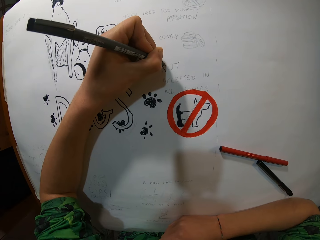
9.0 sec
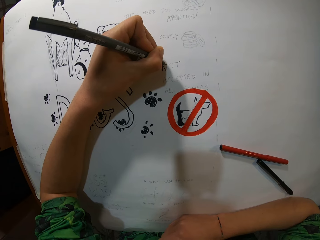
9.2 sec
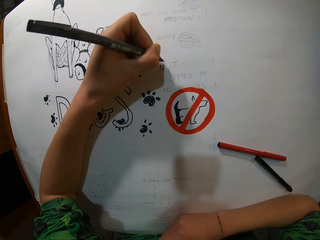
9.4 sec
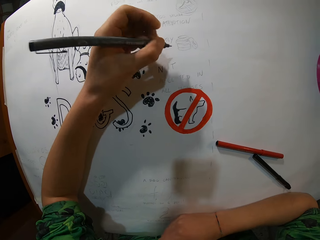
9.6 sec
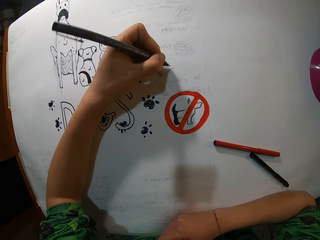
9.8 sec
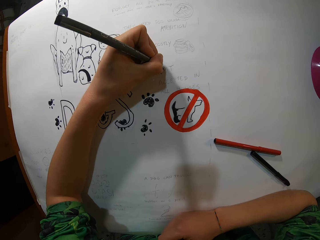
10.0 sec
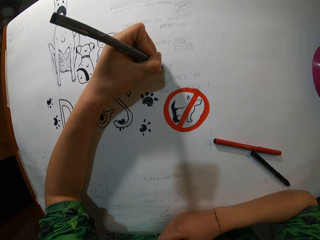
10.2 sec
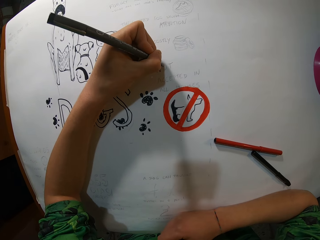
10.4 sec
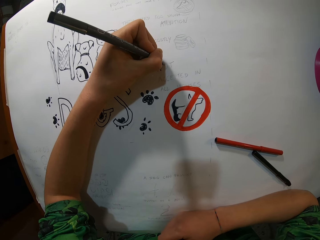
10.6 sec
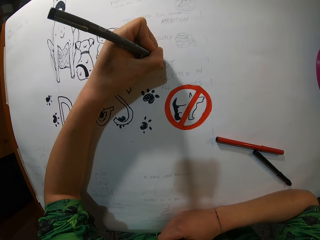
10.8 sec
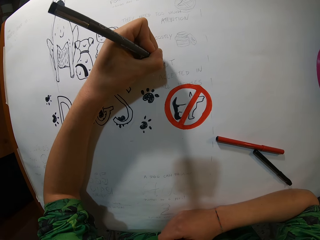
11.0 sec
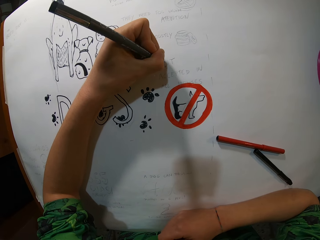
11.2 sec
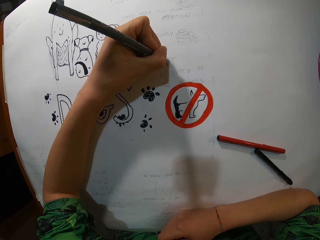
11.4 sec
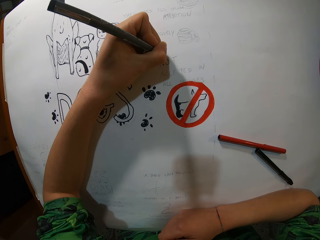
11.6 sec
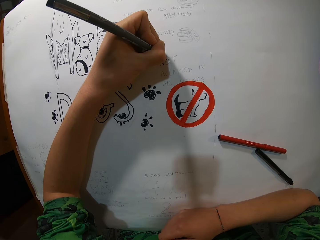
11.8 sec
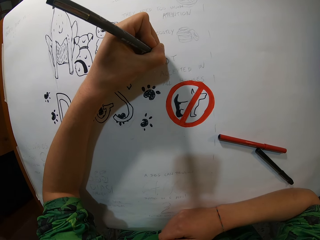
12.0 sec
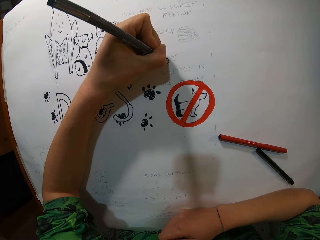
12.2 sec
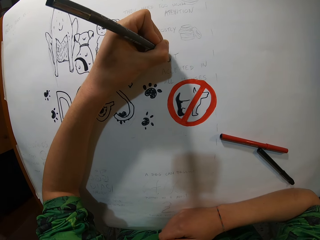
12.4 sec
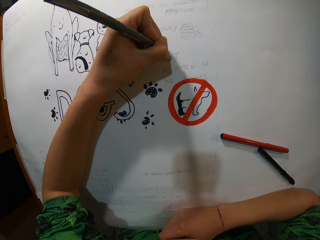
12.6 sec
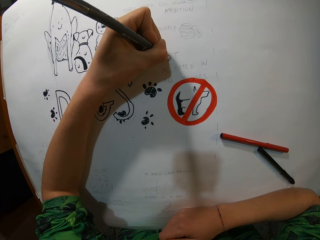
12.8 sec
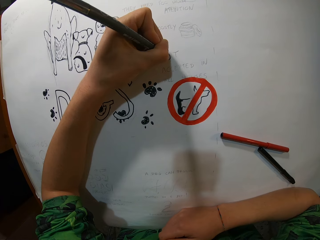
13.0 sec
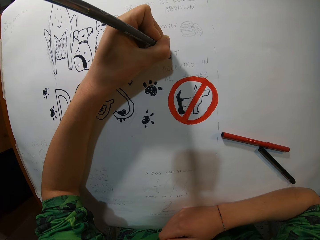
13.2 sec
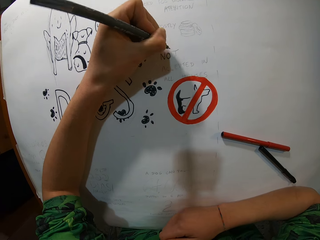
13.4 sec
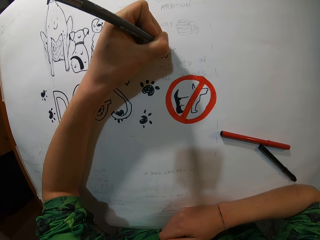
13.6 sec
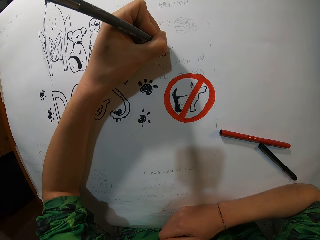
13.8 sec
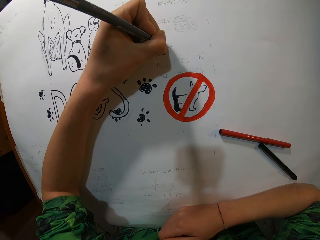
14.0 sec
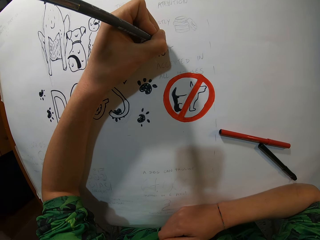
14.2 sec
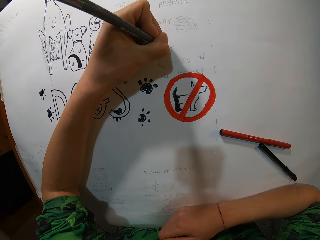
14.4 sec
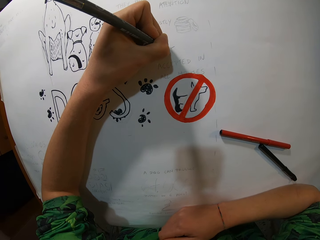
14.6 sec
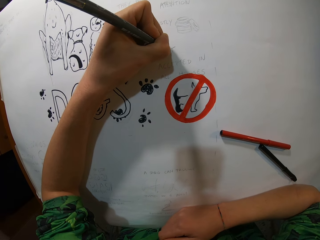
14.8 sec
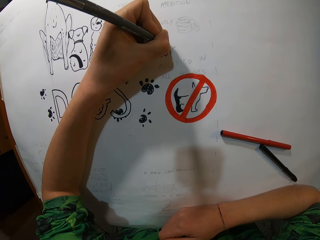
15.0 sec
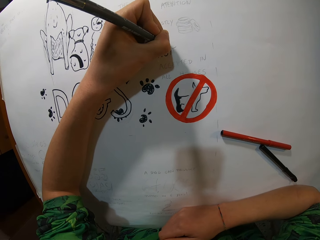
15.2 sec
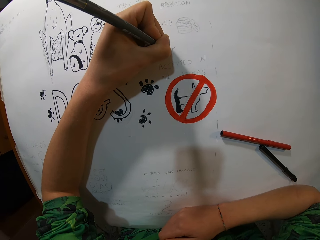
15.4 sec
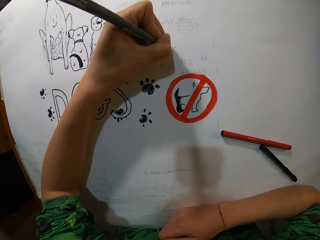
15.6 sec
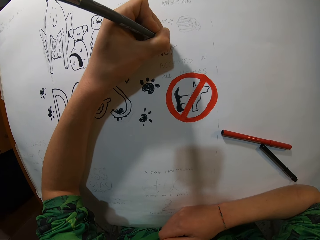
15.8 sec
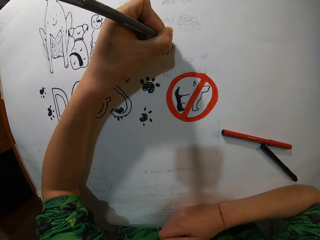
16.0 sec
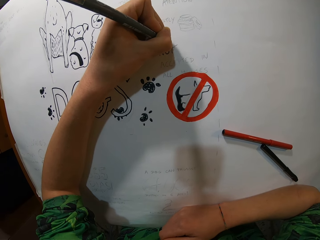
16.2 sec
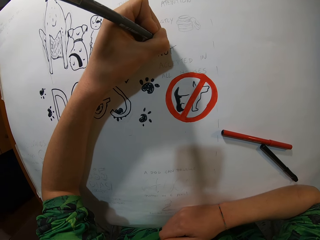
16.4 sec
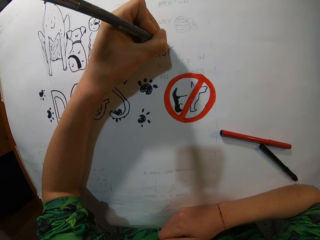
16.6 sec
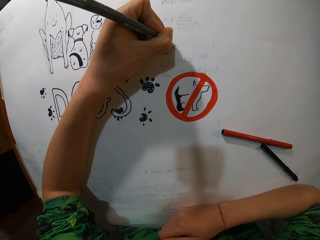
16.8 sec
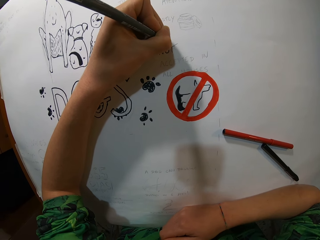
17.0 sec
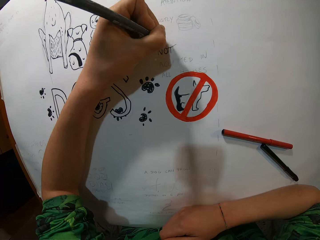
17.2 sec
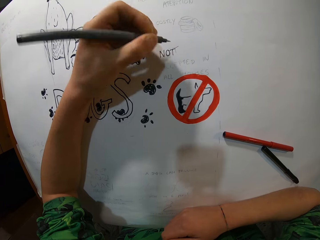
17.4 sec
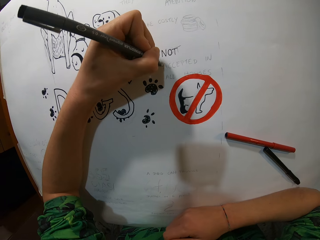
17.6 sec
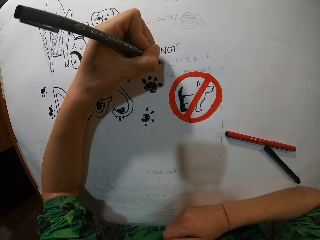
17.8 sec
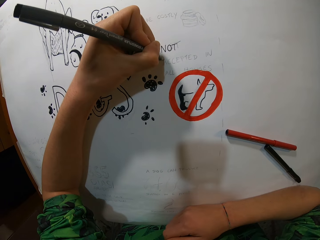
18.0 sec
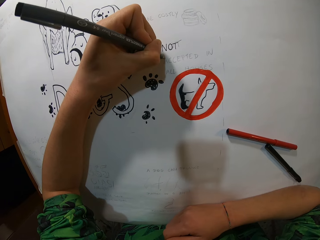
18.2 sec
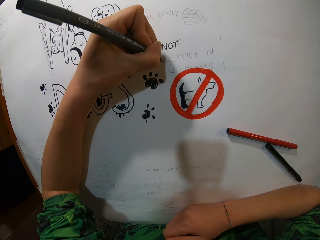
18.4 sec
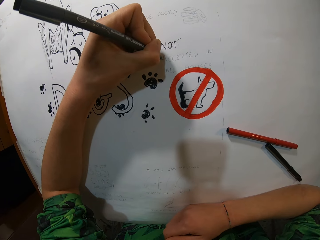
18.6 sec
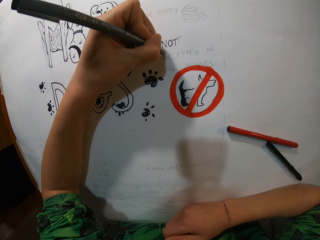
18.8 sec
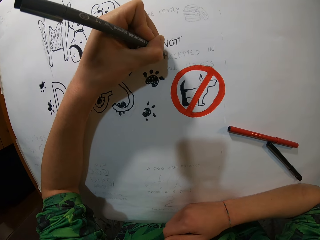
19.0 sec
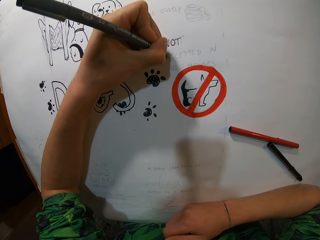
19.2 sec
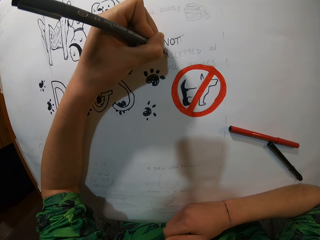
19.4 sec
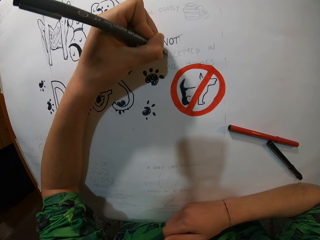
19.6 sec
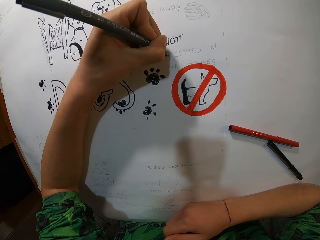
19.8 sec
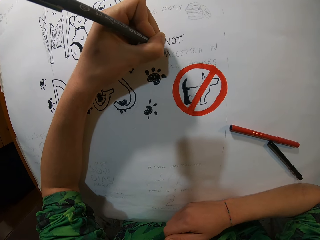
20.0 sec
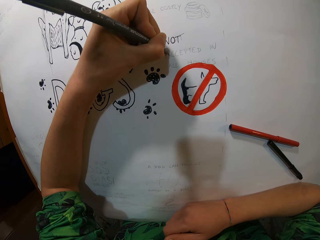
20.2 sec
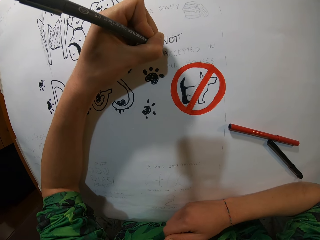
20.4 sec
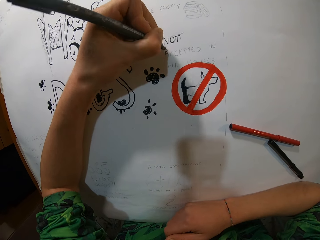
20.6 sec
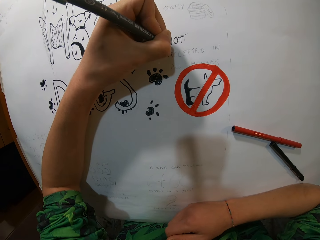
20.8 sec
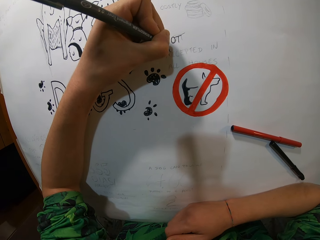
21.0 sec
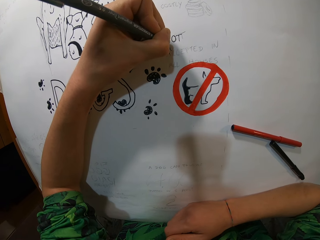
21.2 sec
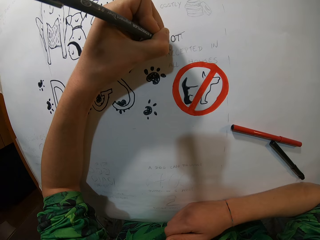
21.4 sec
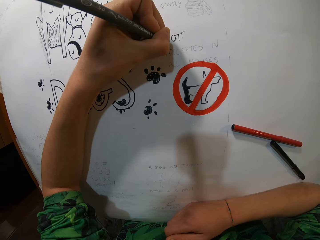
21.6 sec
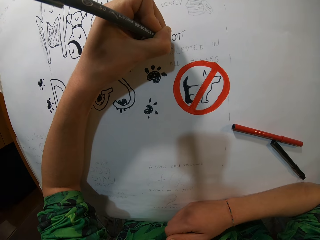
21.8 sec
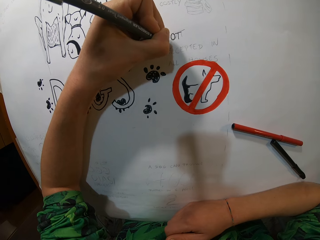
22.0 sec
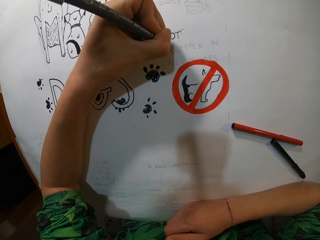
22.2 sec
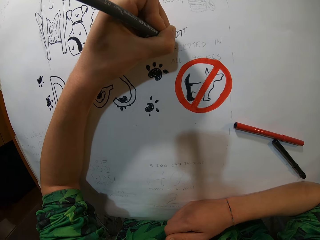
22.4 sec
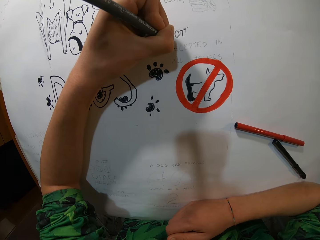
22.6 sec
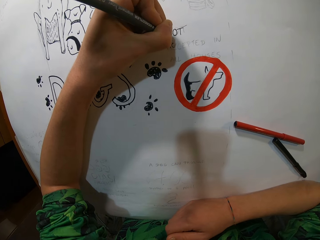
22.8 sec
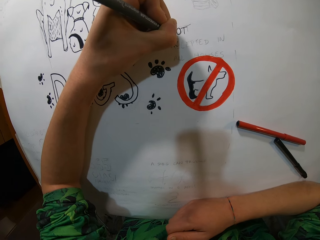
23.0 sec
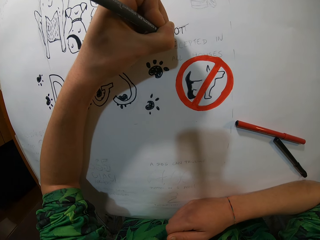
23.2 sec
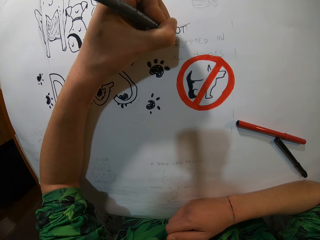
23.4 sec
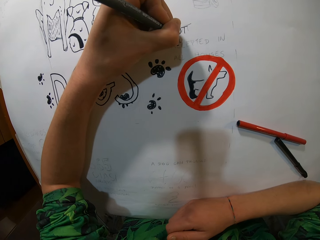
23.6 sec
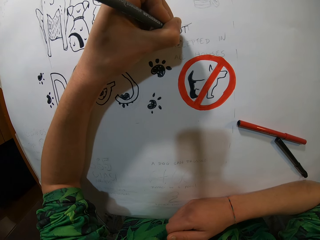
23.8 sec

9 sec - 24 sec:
The camera wearer adjusts the pen and writes. They adjust the pen and write. They adjust the pen and write. They adjust the pen and write.

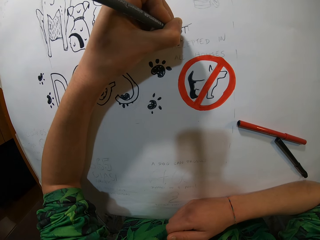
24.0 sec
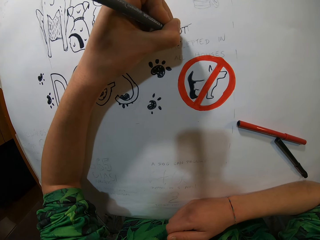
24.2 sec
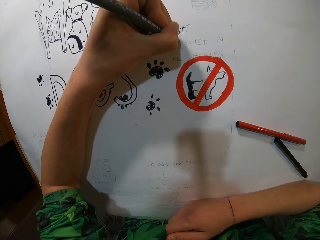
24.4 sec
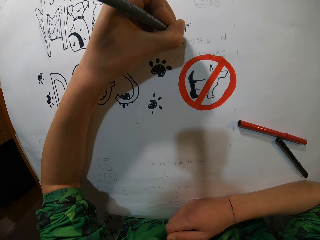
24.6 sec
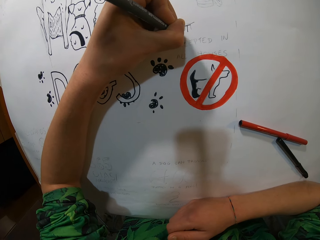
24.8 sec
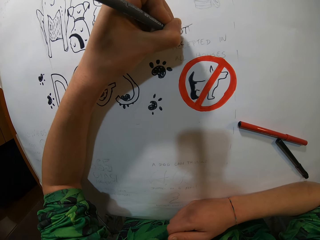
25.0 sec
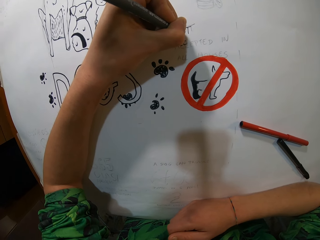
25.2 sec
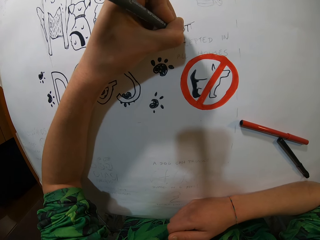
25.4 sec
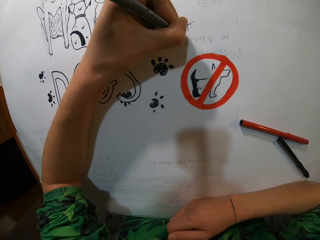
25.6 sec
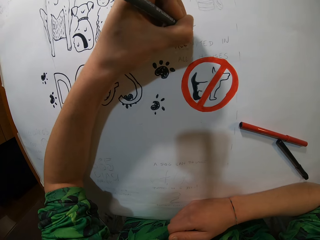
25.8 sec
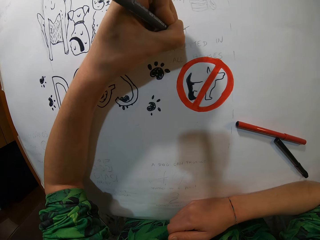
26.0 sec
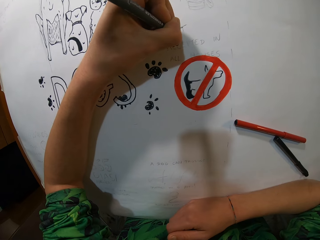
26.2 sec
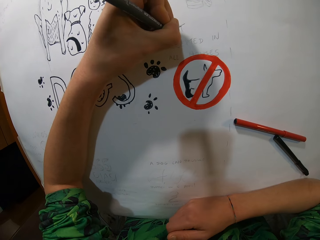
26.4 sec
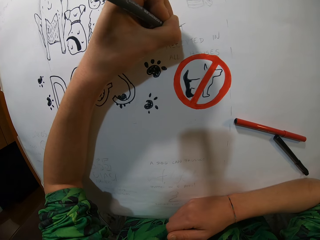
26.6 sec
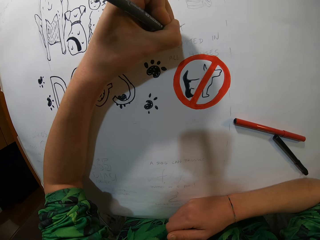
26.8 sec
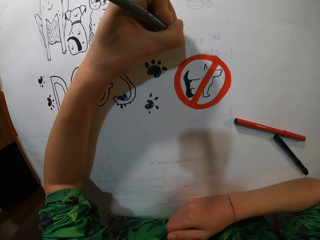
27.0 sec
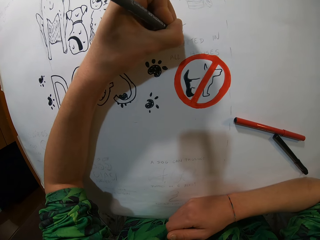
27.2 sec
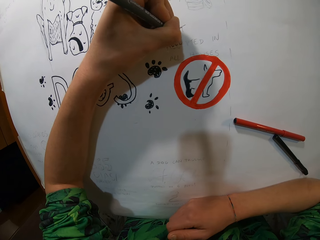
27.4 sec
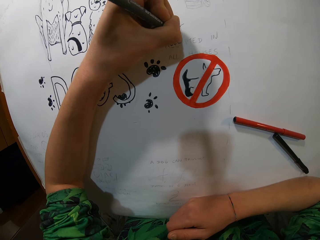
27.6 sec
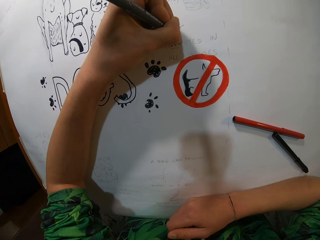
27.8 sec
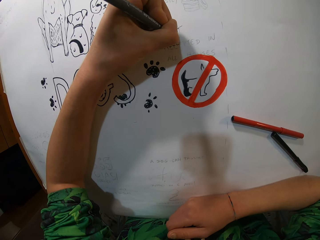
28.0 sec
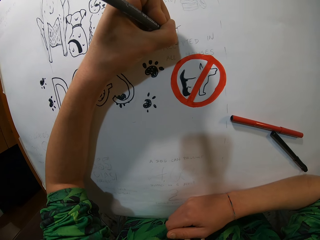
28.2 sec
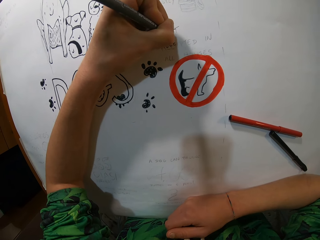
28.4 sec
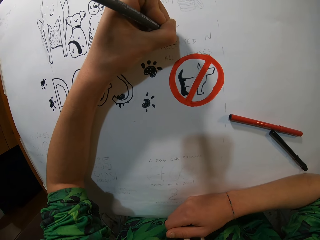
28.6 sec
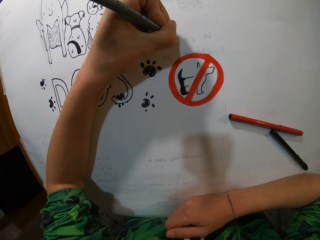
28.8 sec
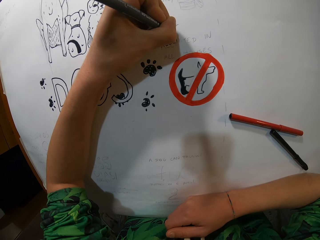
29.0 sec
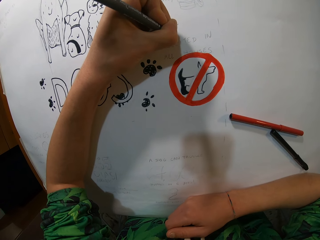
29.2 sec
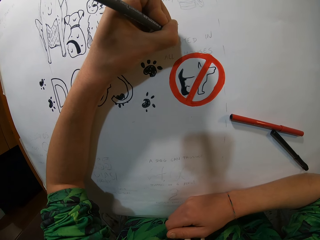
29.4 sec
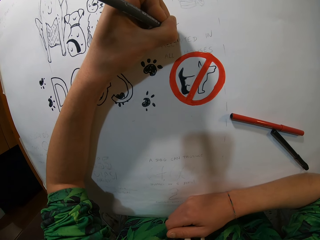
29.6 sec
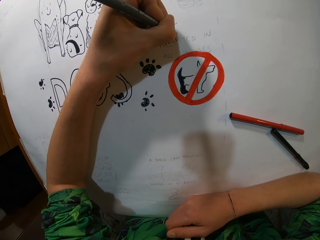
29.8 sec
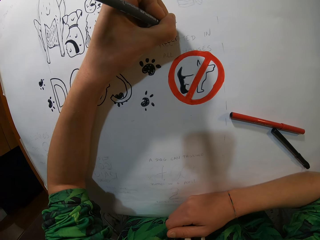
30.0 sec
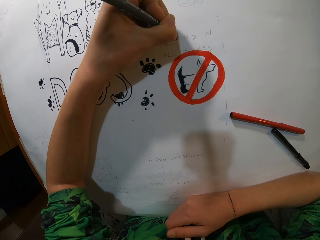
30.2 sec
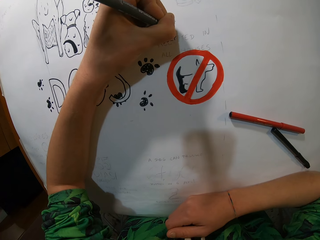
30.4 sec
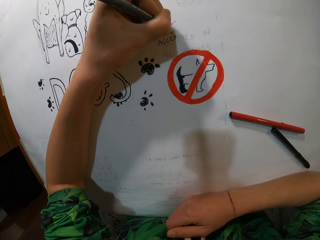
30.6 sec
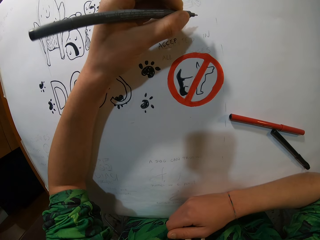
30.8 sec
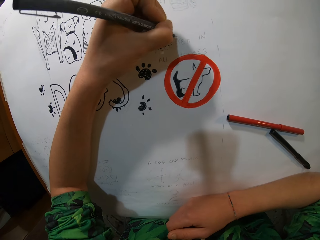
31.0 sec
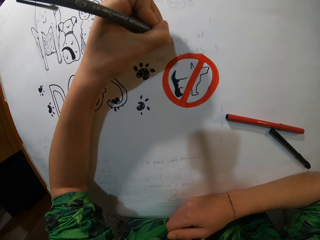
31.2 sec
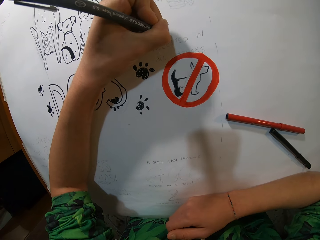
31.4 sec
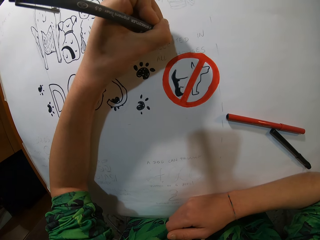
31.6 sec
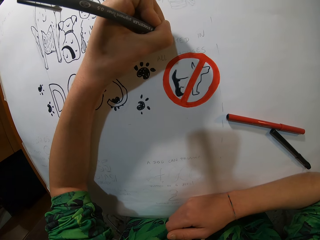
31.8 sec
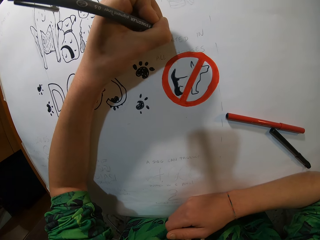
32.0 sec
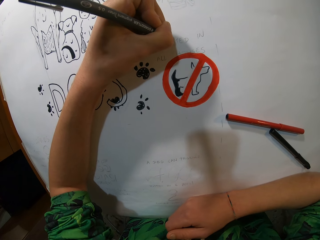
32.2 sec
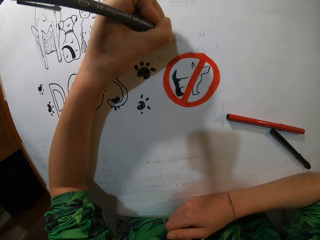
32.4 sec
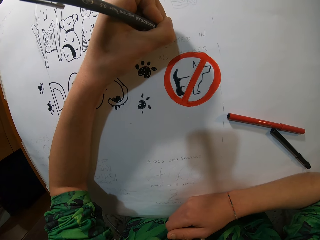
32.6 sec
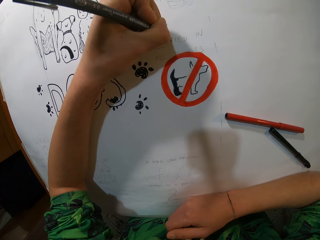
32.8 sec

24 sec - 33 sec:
The camera wearer adjusts the pen and writes. They adjust the pen and write.
